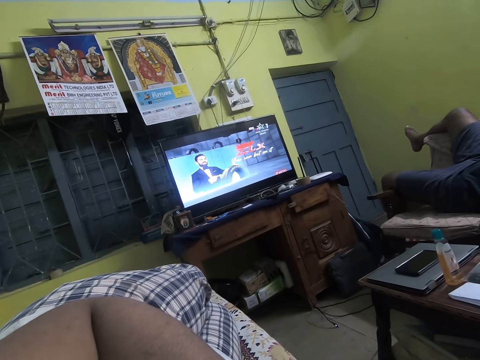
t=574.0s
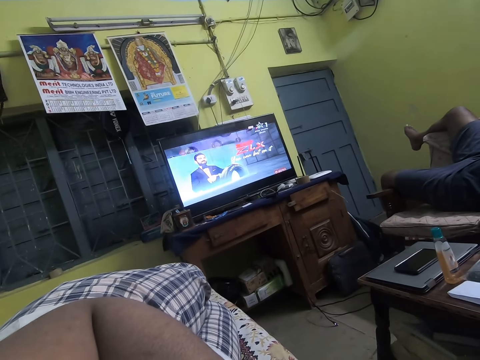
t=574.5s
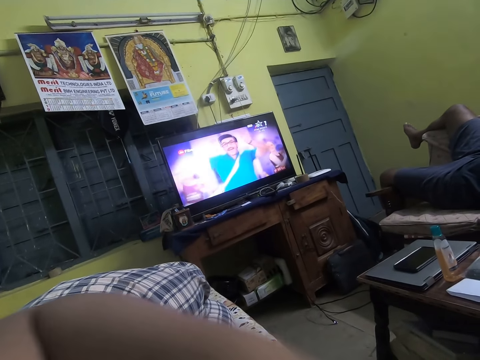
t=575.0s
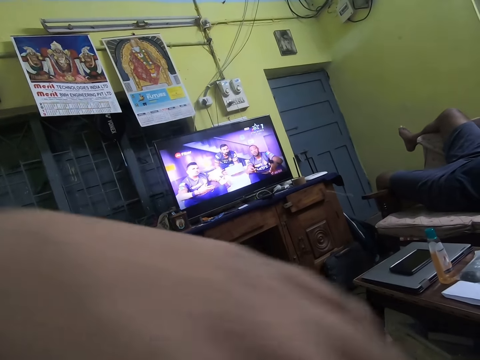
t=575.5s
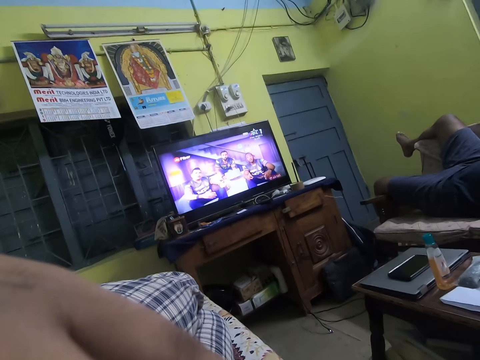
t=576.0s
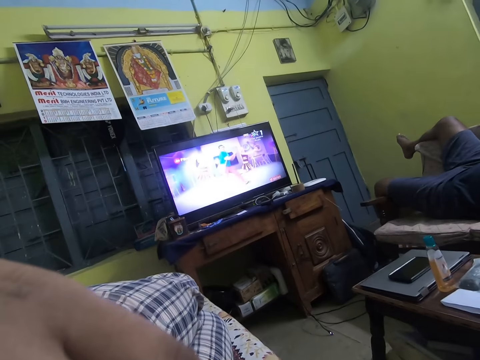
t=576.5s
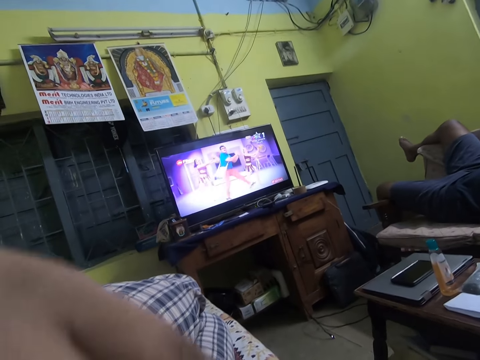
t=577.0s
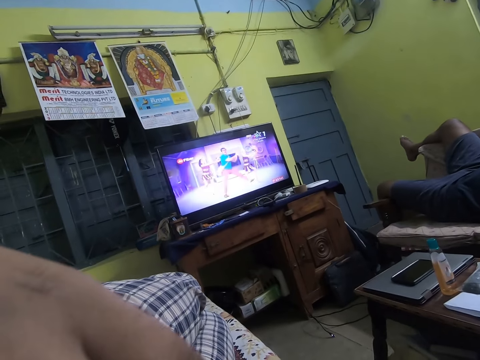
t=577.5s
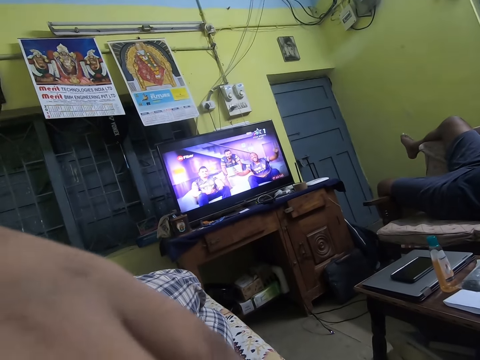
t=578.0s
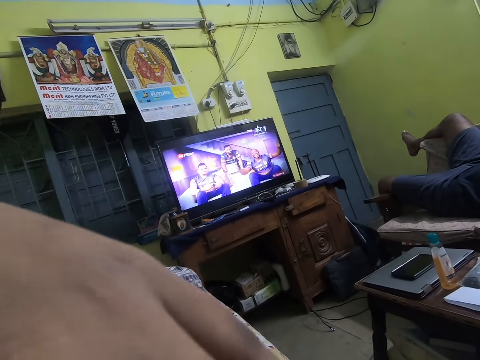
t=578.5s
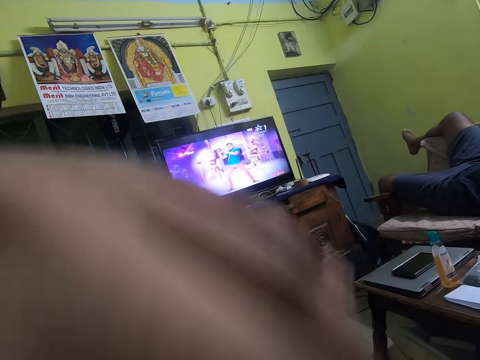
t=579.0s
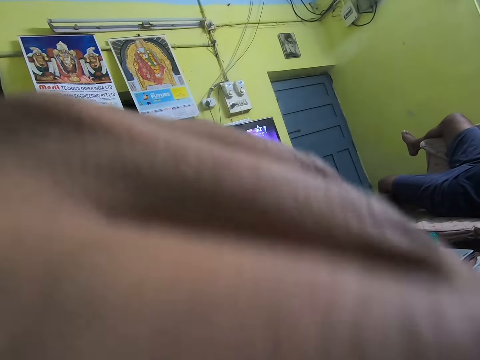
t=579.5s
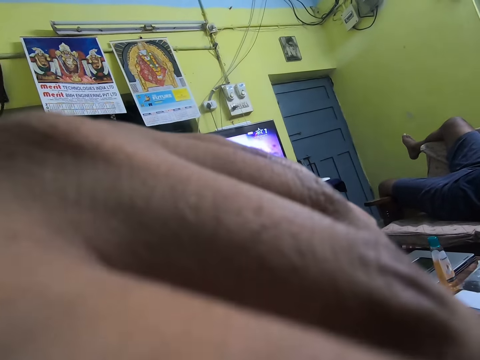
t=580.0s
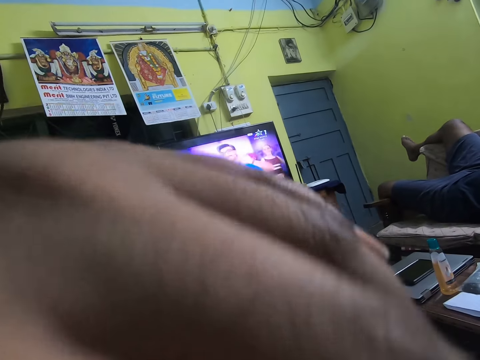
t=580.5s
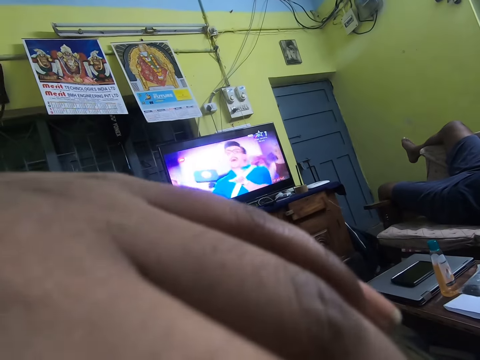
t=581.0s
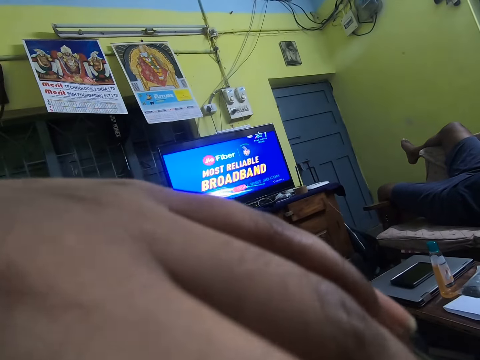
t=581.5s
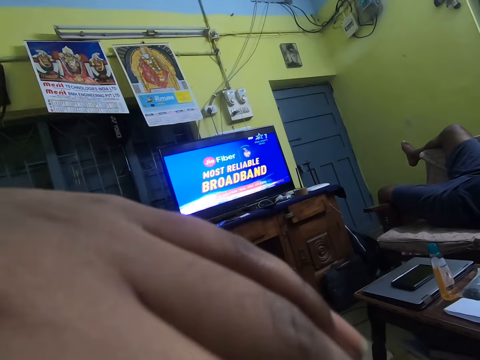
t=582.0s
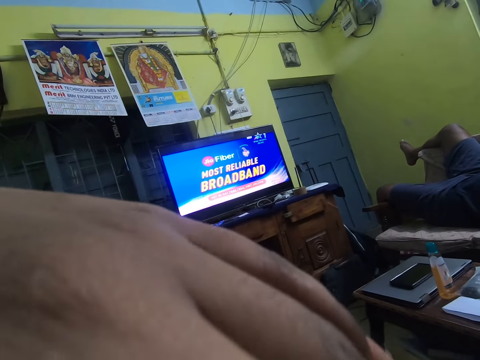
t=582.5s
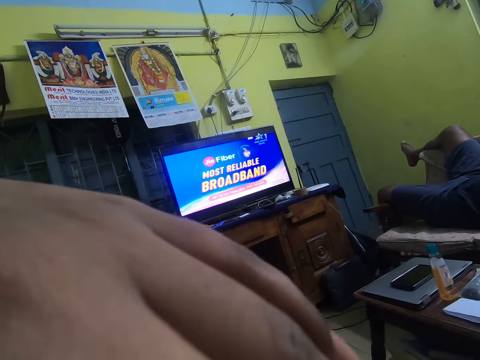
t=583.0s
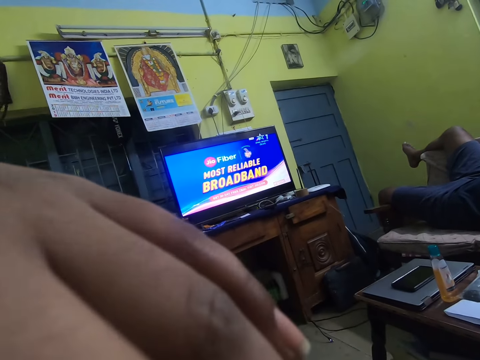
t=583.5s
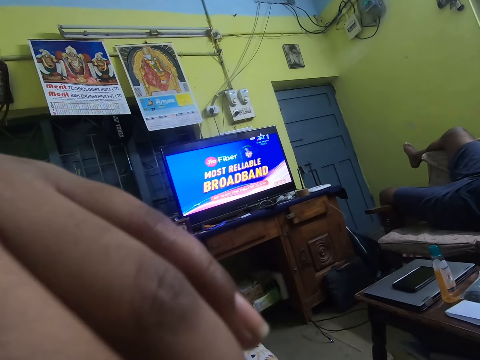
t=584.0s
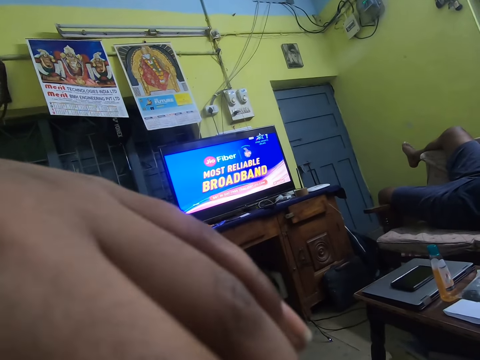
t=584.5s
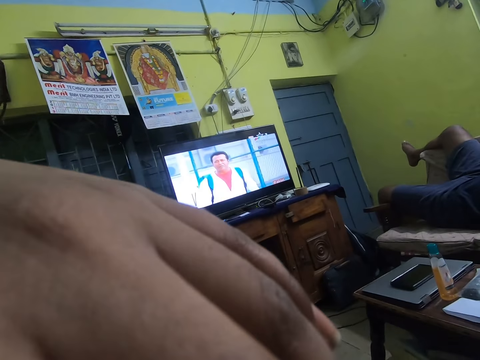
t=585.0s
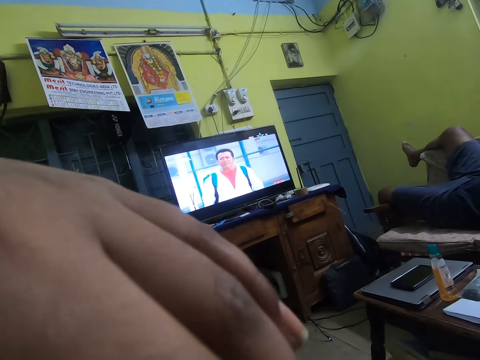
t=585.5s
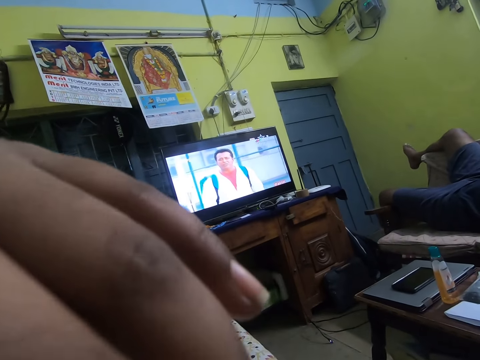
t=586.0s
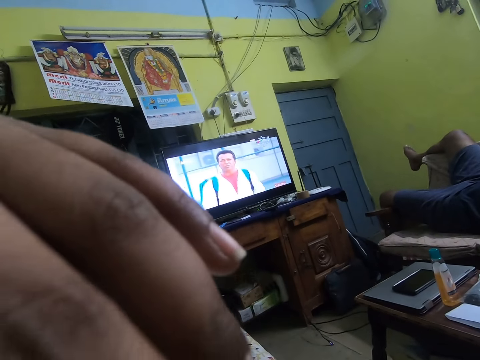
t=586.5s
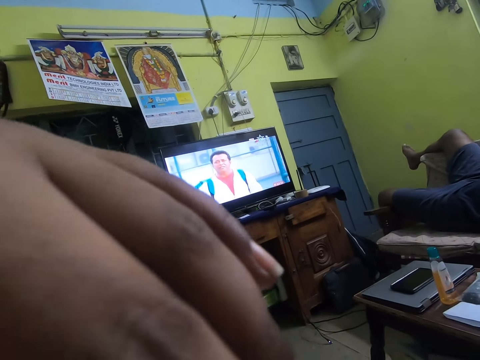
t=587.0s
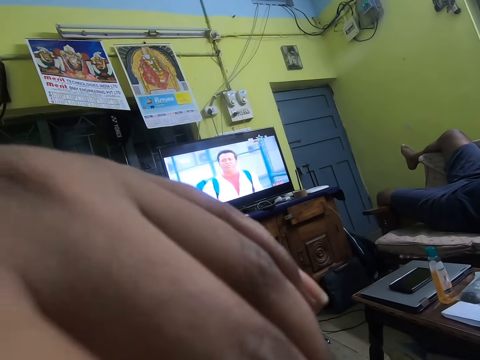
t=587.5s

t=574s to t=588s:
The camera wearer raises their hand. They adjust the camera. They watch the television.

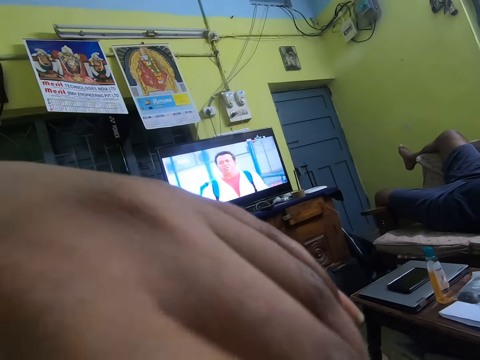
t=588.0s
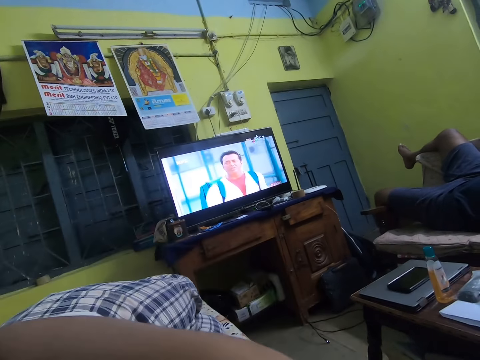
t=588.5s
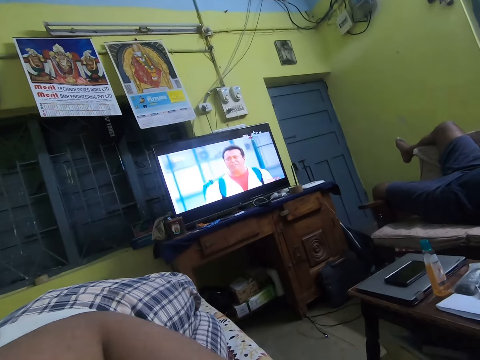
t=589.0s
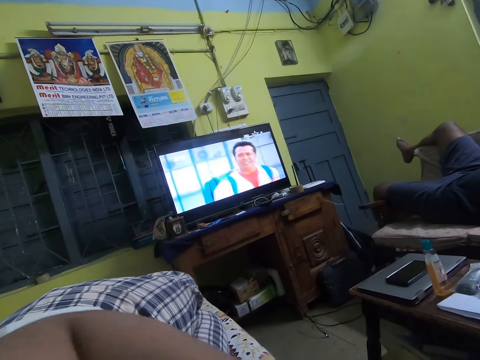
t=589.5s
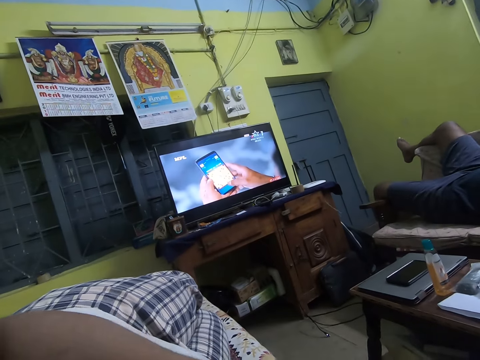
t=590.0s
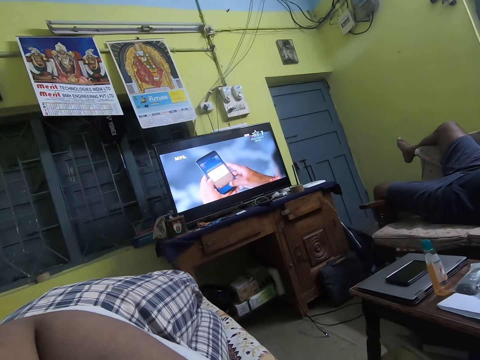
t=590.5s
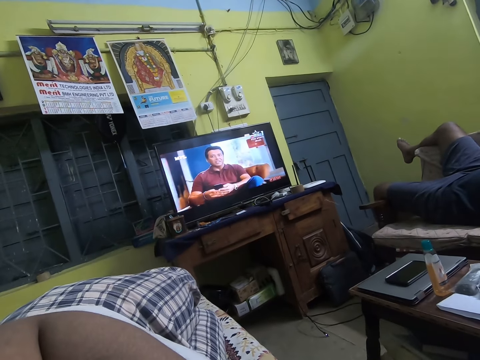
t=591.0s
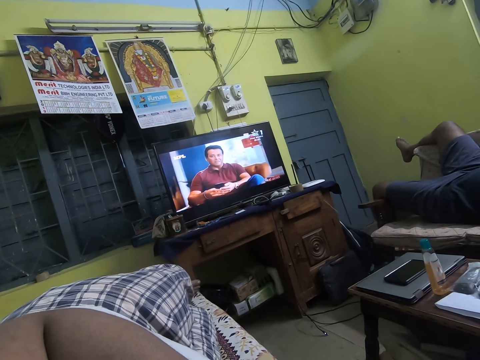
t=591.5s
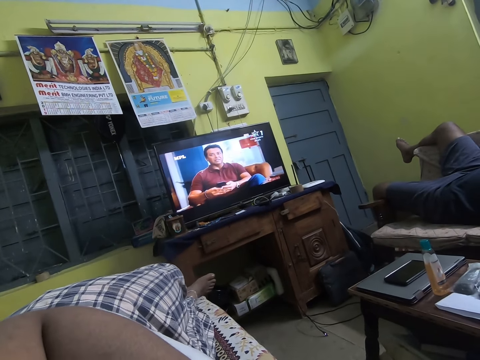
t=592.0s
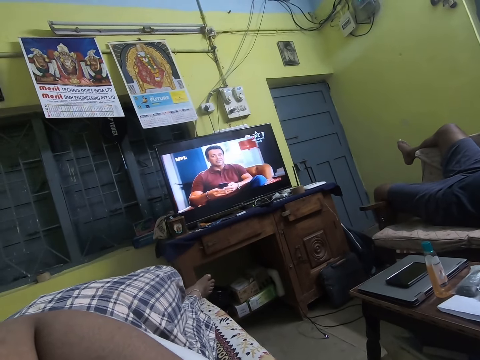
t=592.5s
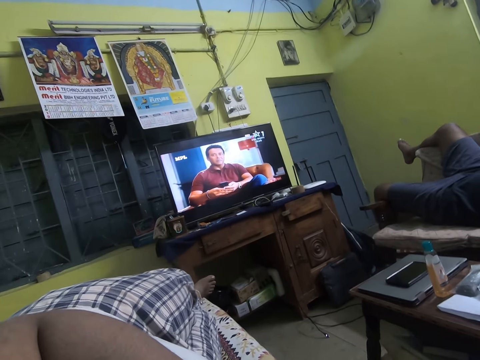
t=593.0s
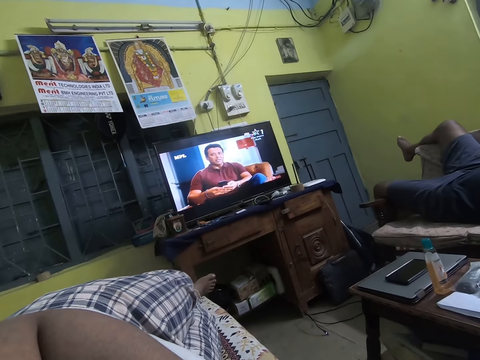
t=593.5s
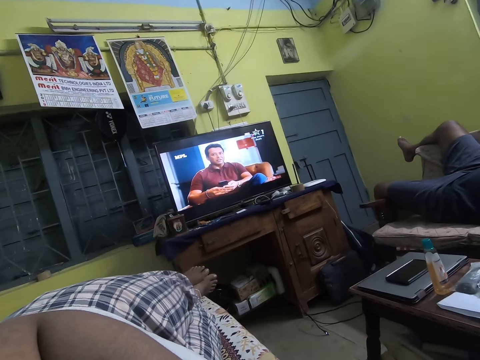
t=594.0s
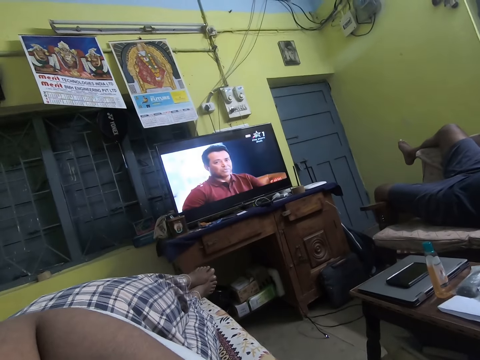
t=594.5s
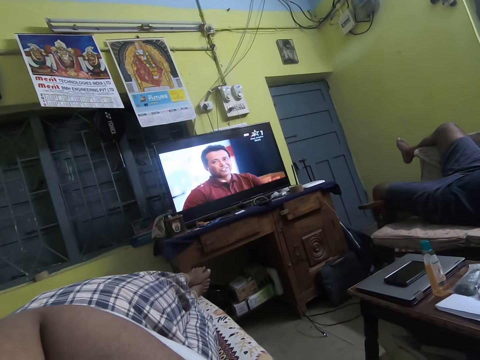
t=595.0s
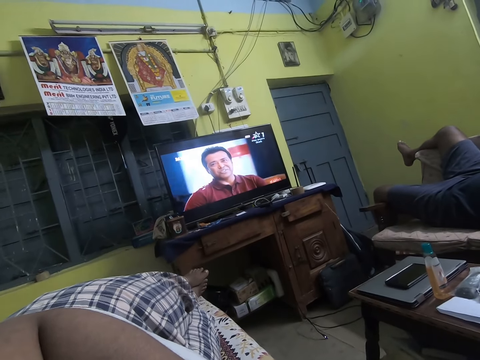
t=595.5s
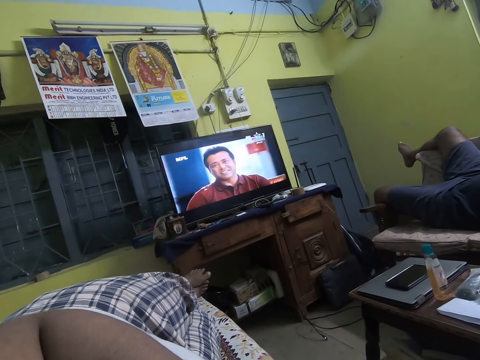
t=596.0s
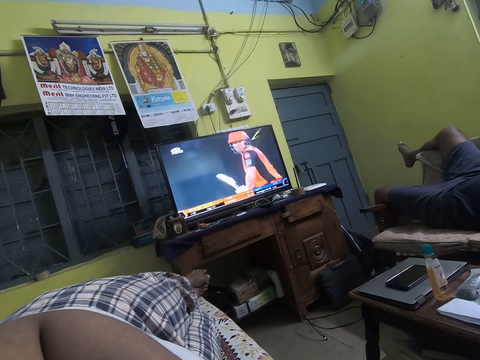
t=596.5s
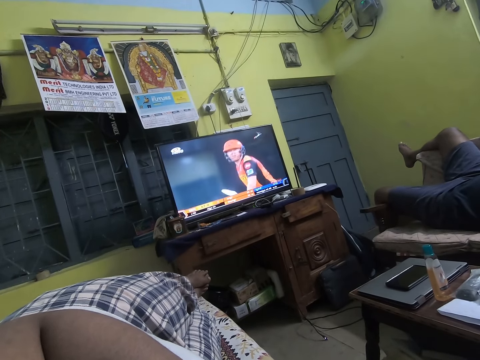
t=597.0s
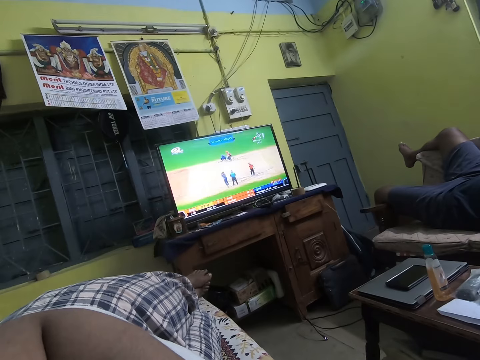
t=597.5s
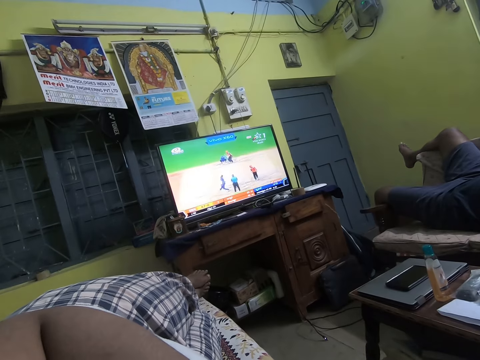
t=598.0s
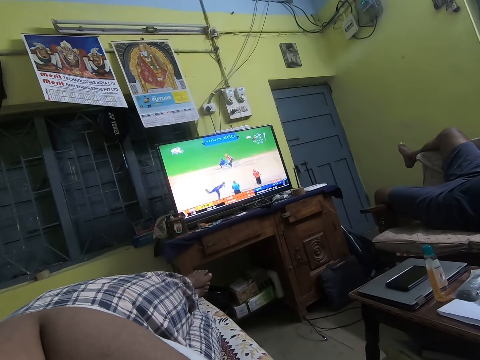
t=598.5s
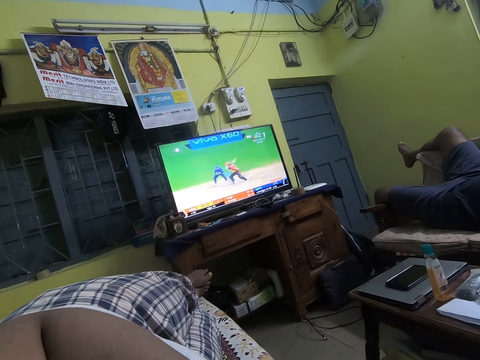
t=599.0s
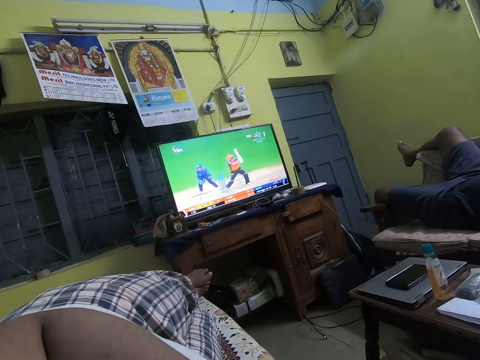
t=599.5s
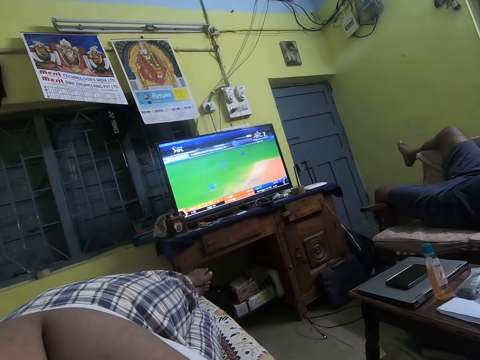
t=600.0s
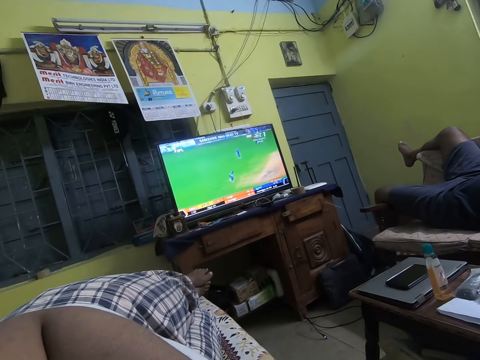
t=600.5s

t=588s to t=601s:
The camera wearer and a person stare at the television. The camera wearer stretches their legs on the seat.
